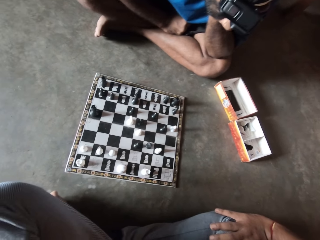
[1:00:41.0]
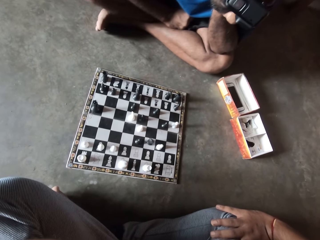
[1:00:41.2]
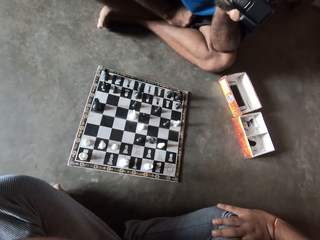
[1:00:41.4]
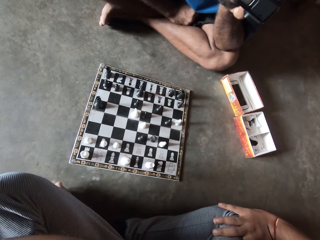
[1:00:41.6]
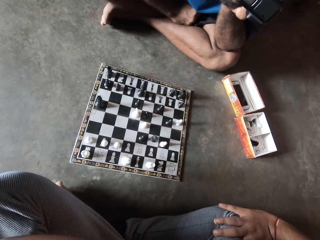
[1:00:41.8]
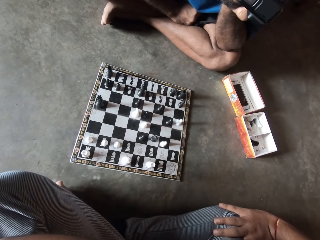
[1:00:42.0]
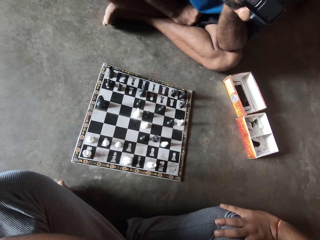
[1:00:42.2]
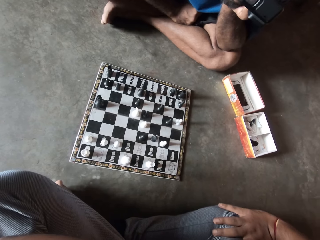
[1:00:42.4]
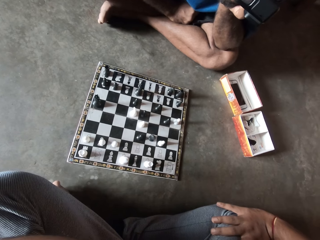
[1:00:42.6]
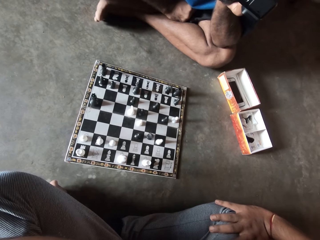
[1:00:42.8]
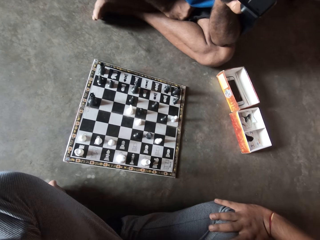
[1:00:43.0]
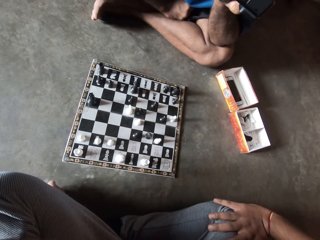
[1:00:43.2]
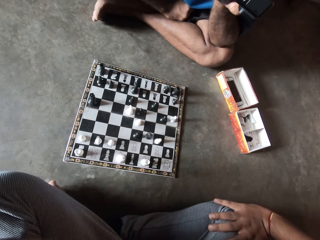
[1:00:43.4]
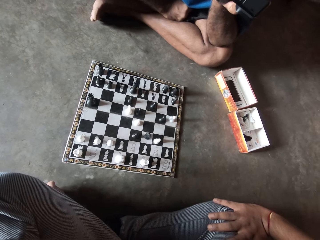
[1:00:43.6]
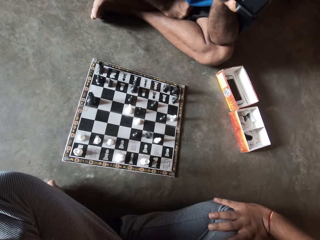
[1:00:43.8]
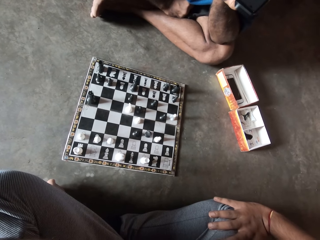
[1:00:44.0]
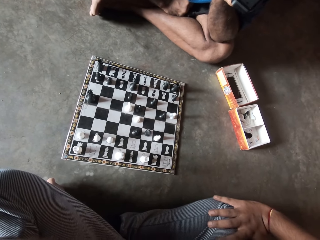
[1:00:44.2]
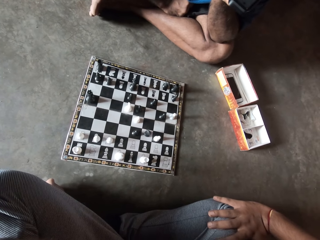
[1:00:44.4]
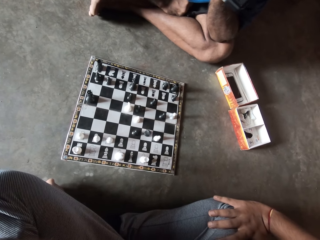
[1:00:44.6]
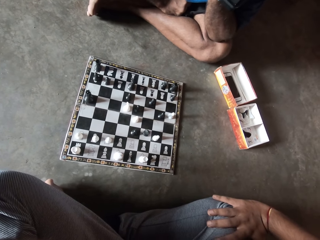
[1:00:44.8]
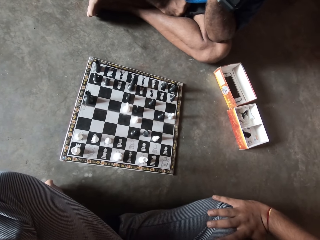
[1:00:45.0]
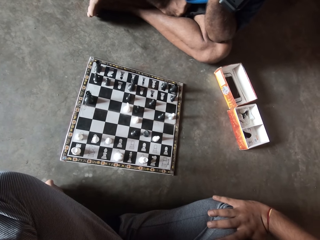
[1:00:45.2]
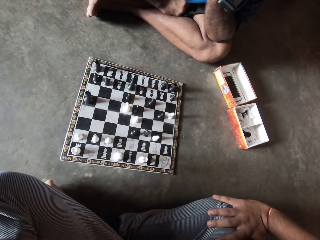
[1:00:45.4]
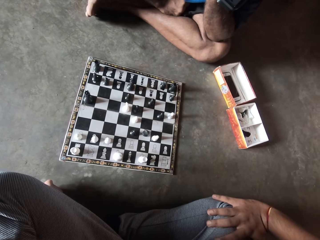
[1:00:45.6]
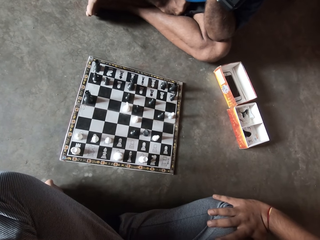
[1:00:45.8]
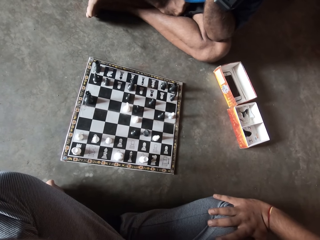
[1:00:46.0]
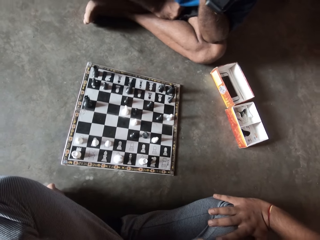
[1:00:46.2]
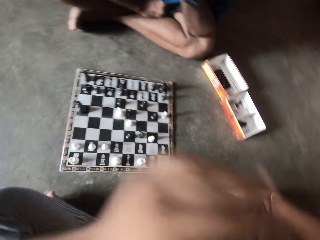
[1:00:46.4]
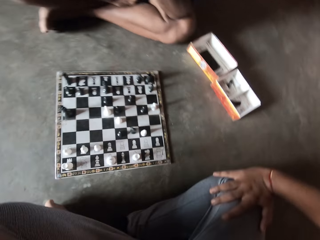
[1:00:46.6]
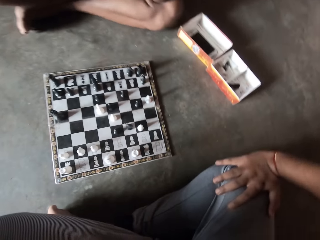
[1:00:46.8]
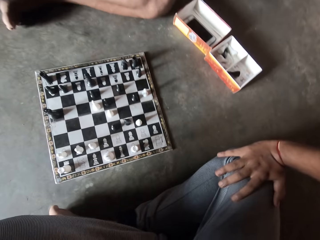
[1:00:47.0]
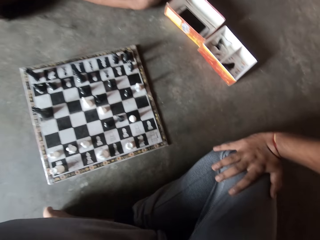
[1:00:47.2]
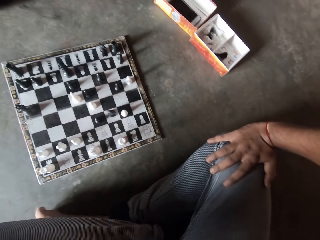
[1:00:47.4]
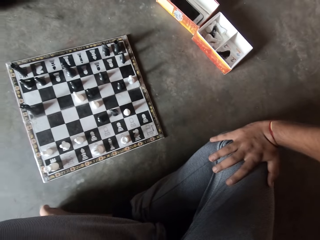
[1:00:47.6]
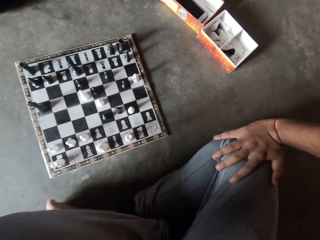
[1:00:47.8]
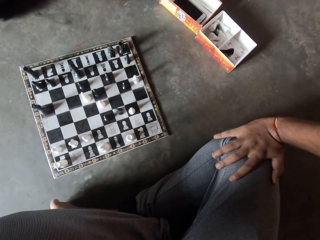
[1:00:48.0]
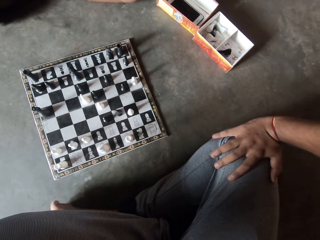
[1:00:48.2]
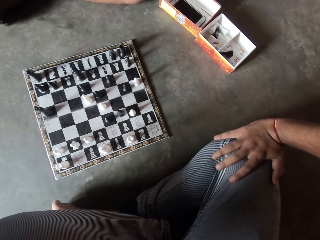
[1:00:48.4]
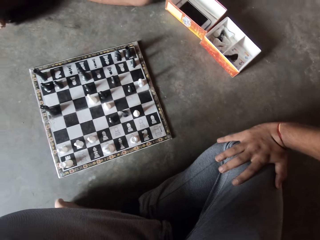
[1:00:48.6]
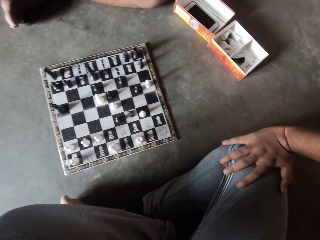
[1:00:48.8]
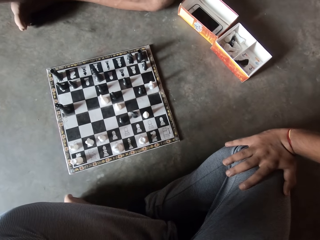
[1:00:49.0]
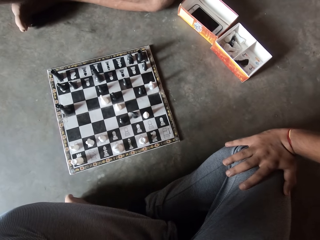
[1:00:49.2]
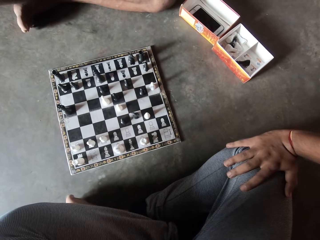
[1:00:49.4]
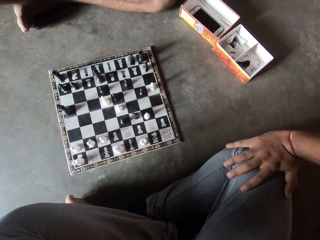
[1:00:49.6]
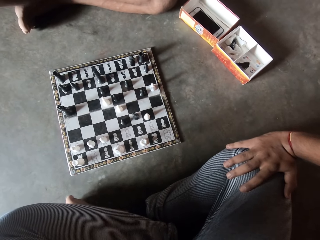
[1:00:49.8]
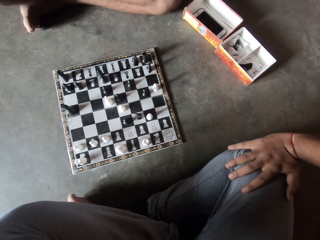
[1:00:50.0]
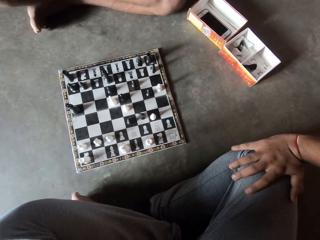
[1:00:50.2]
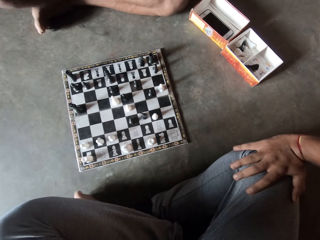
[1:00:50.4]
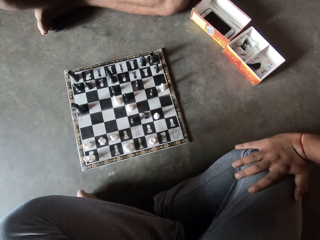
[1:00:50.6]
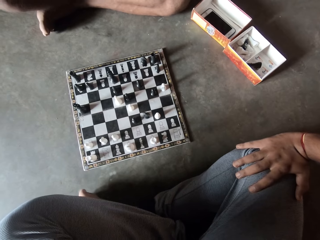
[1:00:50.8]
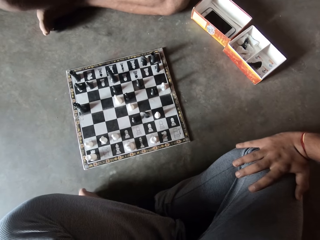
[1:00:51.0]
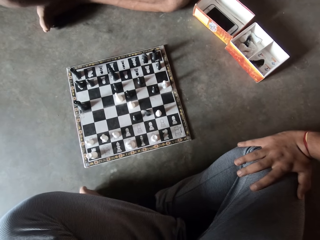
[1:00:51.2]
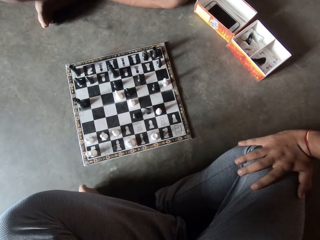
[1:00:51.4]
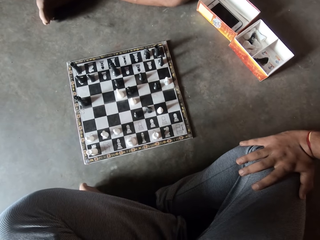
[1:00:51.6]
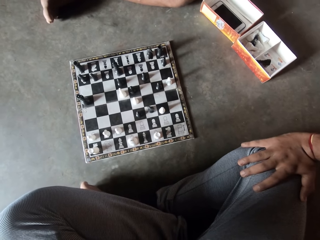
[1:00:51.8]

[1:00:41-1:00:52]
A man and another man look at the chess board. The other man moves the hand. The camera wearer touches his head with his hand. The first man and the other man look at the chess board.

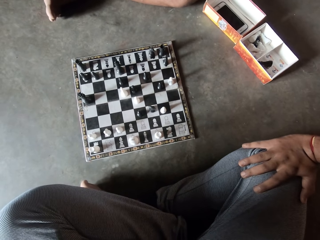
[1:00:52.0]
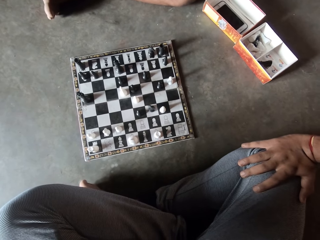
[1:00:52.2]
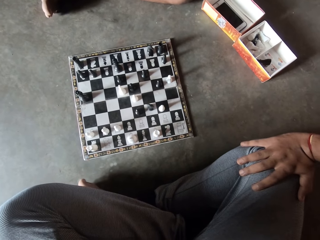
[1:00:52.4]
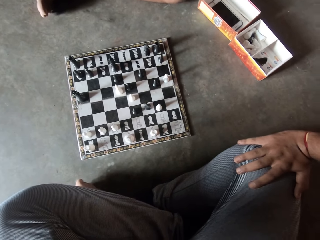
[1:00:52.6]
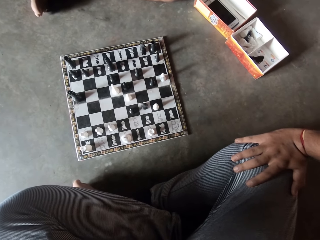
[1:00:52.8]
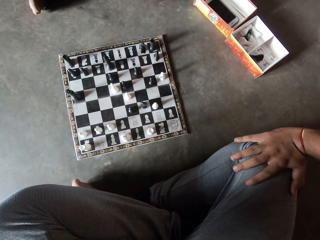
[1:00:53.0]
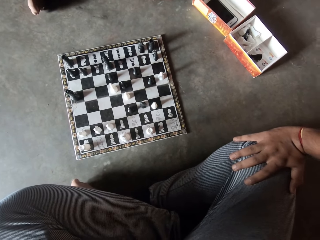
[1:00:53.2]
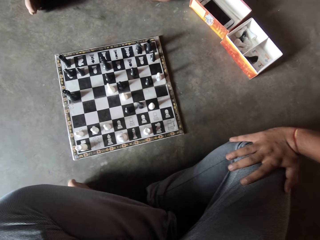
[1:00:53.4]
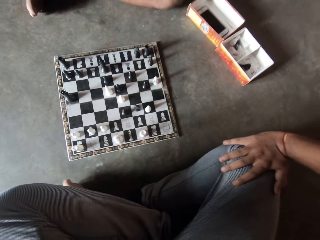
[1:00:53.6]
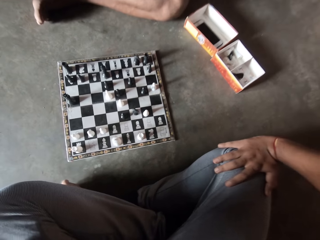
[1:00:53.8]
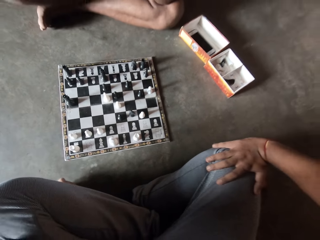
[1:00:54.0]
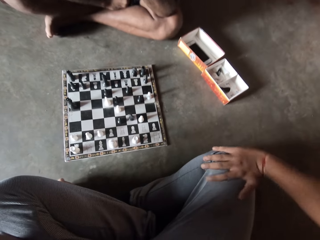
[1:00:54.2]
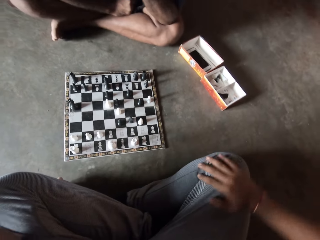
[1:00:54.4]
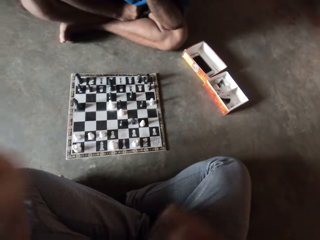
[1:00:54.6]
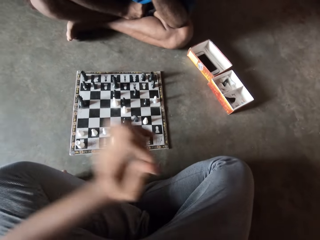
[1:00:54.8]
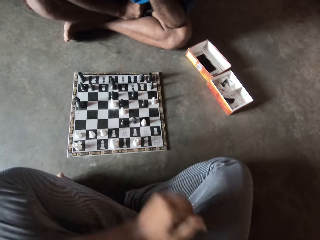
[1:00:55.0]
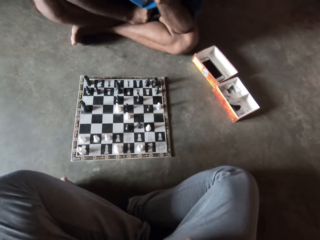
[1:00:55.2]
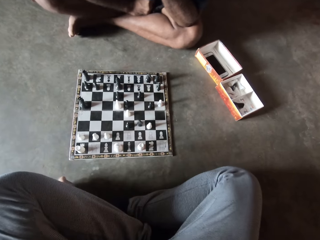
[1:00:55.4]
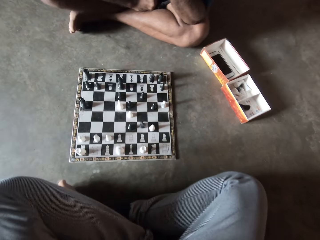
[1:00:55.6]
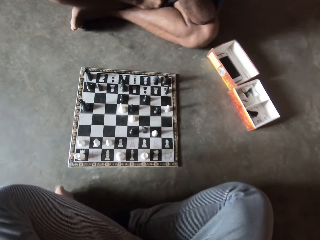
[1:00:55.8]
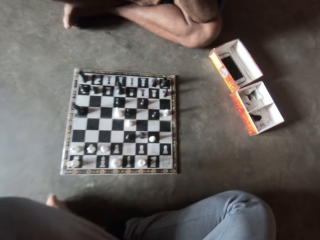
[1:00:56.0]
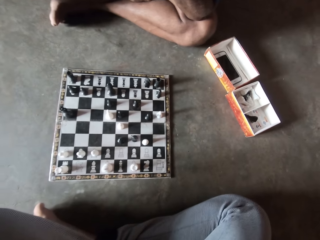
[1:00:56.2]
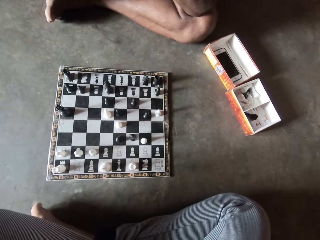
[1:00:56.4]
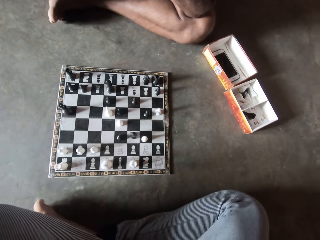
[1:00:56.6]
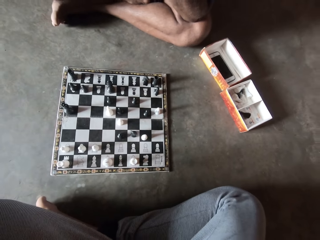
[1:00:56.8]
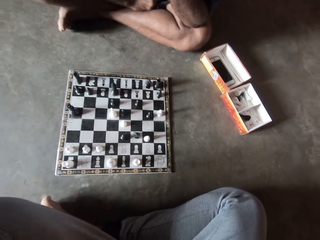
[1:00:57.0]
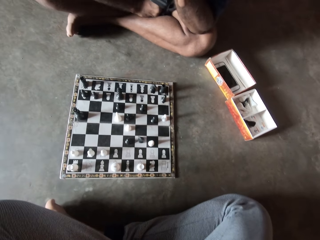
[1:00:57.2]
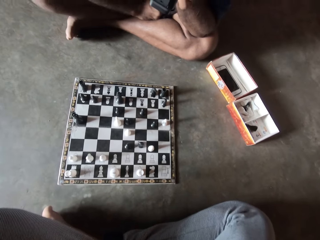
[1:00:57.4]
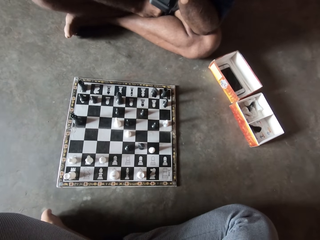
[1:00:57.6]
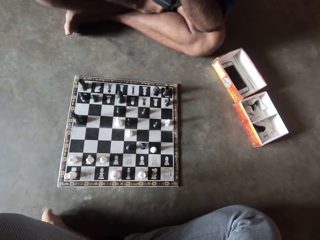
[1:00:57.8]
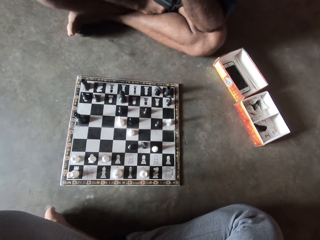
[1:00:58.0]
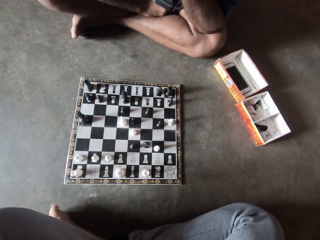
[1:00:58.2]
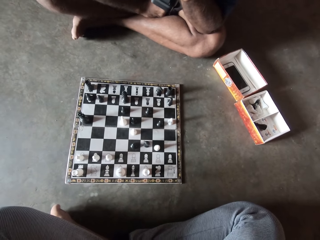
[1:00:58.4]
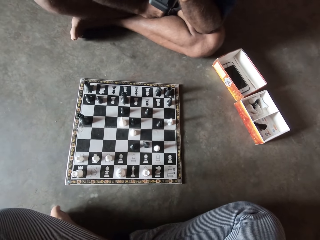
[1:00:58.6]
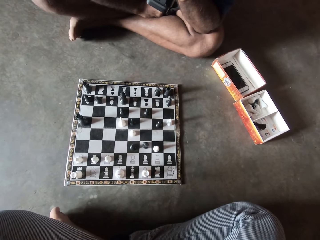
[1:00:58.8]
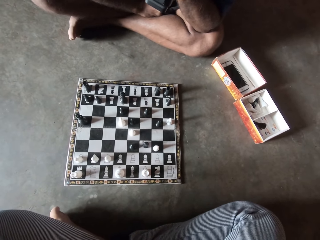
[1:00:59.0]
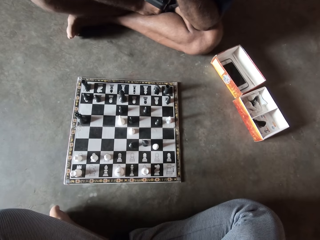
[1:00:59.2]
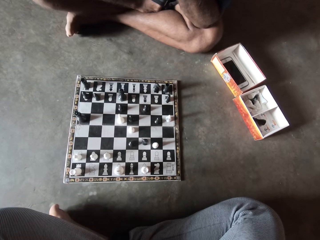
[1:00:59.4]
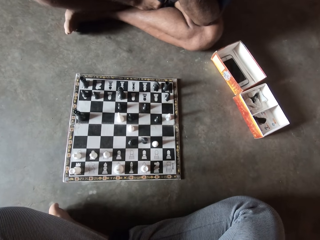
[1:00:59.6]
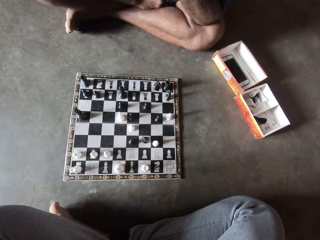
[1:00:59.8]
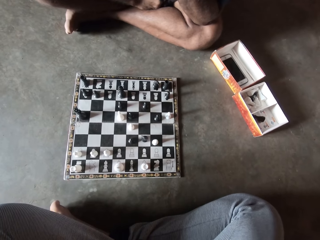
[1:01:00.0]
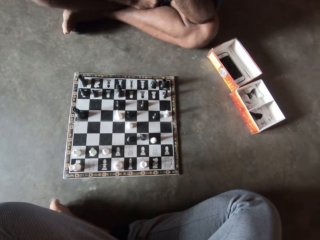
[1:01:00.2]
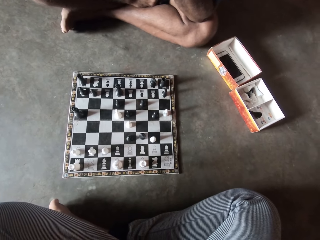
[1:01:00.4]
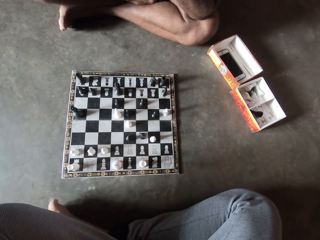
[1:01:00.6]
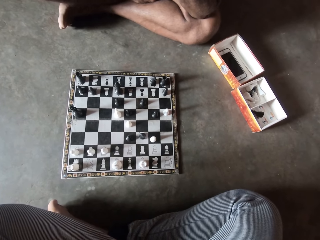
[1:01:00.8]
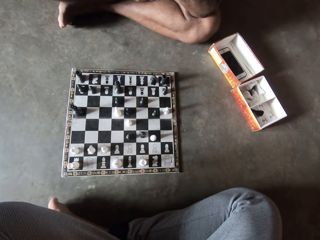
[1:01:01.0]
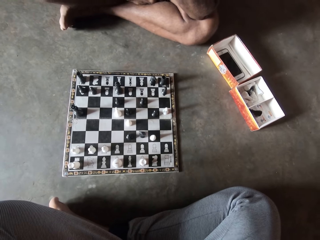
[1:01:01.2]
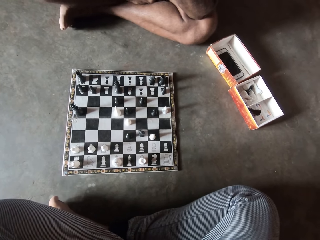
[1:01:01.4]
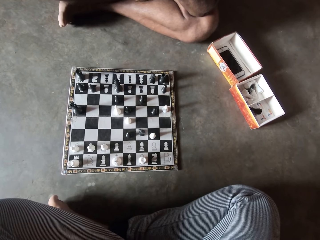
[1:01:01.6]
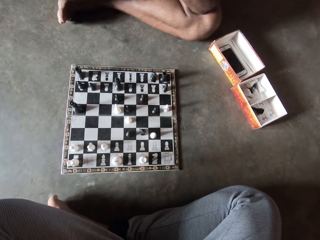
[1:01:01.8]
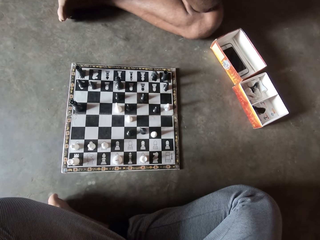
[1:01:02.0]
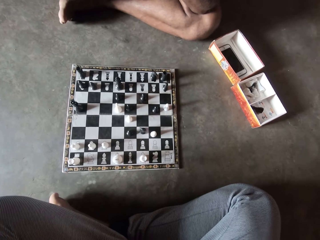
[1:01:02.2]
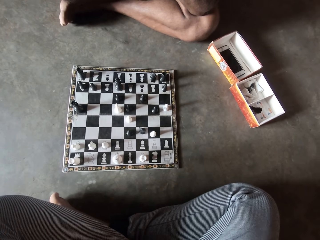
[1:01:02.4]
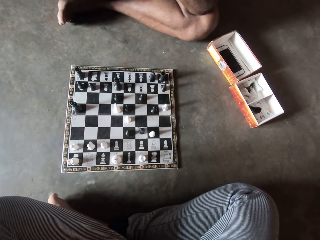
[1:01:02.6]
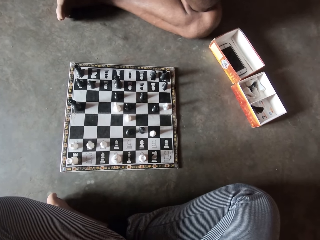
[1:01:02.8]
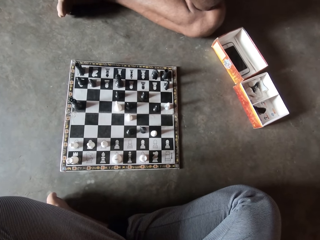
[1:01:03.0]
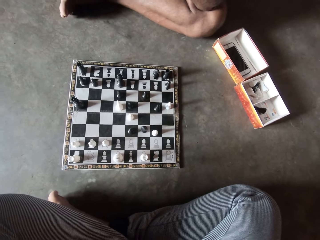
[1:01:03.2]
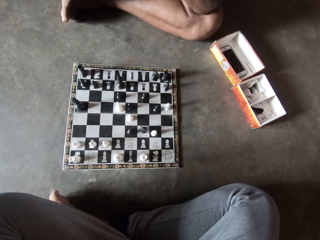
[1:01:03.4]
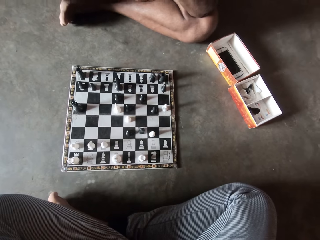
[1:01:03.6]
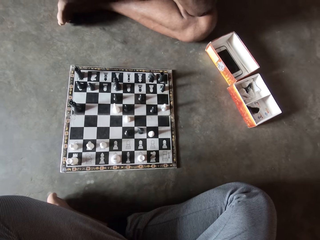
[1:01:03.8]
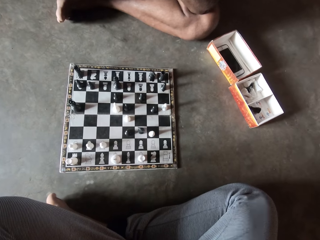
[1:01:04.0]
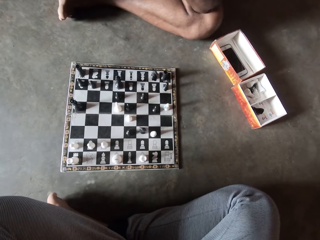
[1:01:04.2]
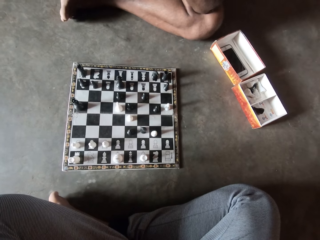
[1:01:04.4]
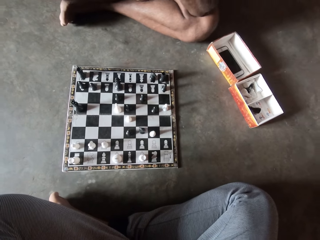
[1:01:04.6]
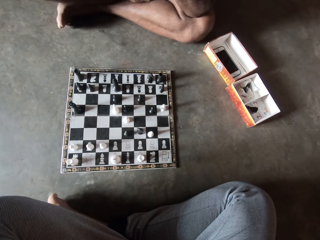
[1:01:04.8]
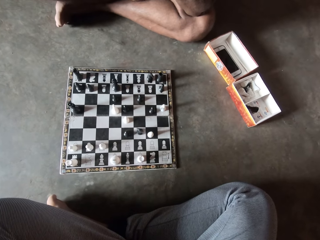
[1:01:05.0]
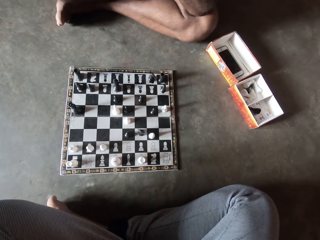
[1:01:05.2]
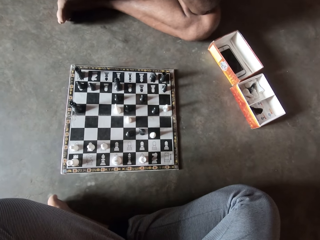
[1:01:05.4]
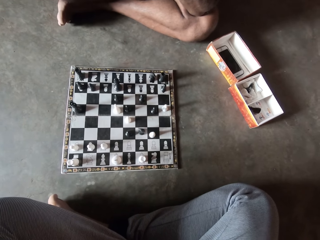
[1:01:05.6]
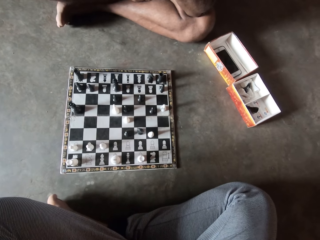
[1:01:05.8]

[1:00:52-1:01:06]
A man moves the hand. The man and another man look at the chess board.
